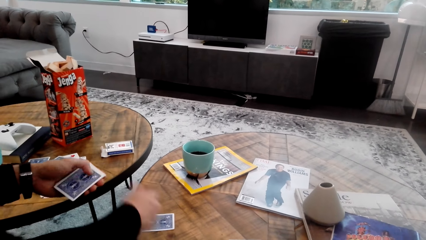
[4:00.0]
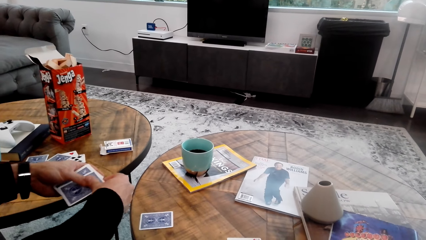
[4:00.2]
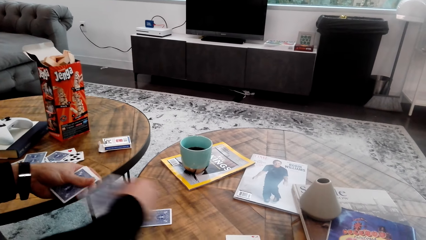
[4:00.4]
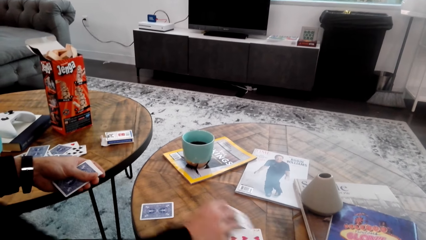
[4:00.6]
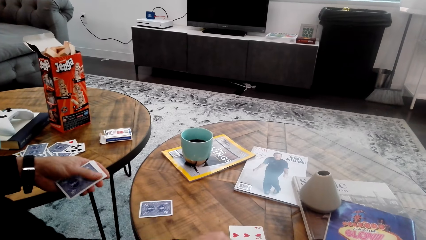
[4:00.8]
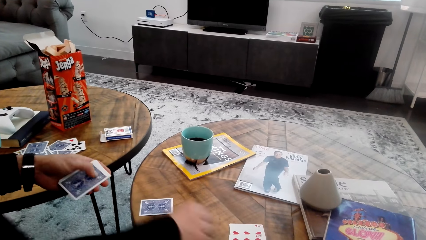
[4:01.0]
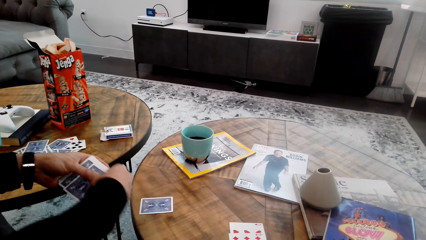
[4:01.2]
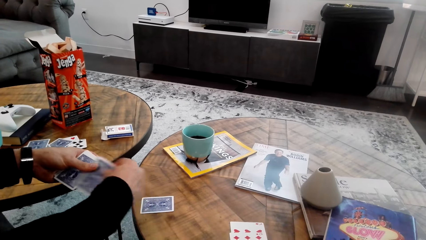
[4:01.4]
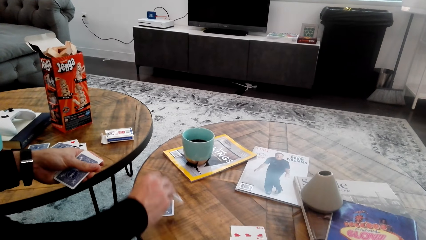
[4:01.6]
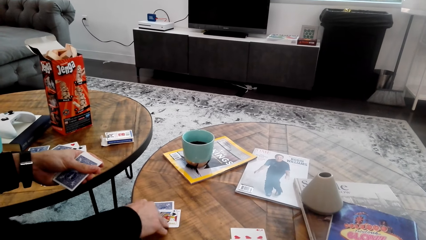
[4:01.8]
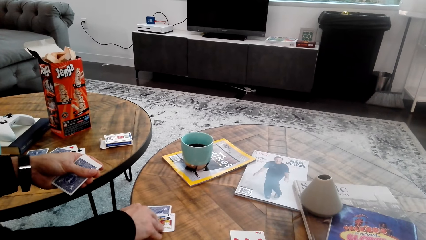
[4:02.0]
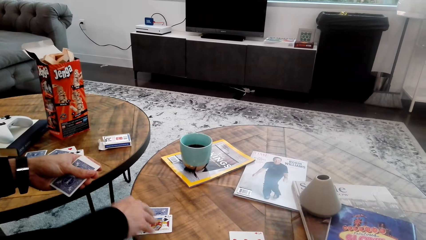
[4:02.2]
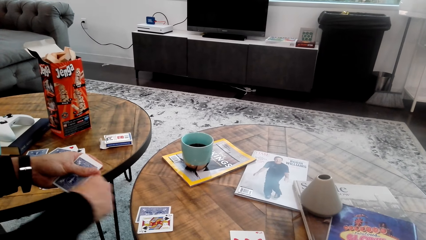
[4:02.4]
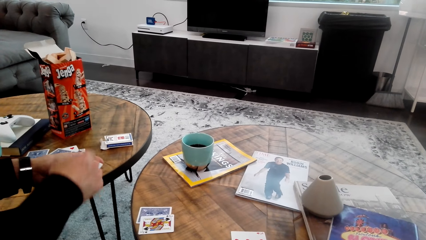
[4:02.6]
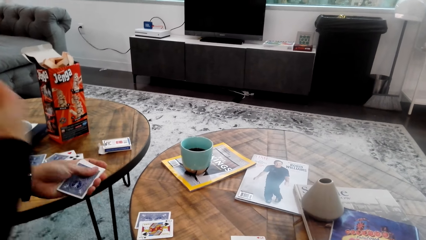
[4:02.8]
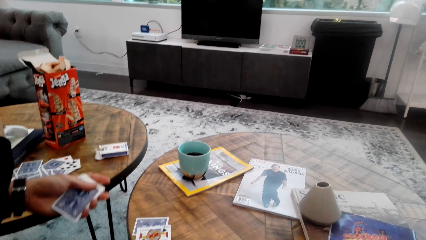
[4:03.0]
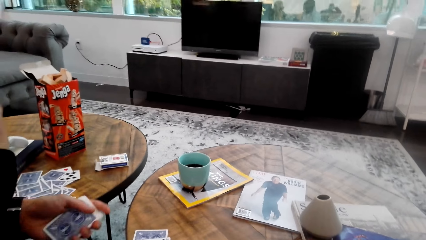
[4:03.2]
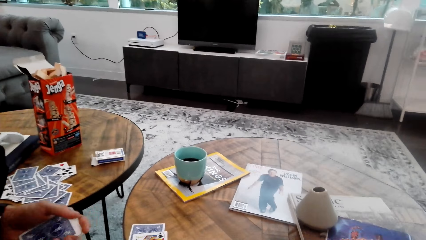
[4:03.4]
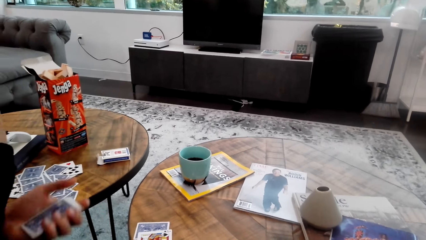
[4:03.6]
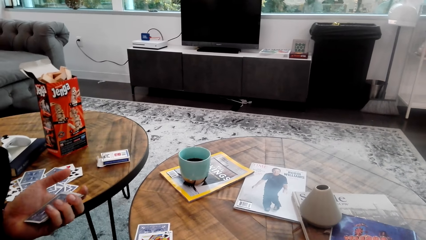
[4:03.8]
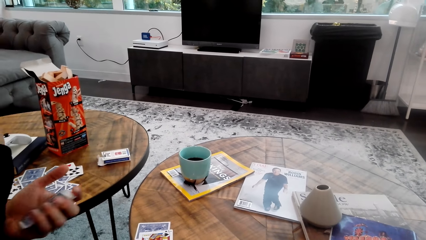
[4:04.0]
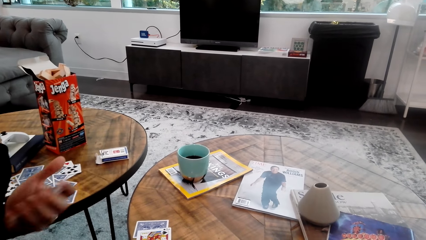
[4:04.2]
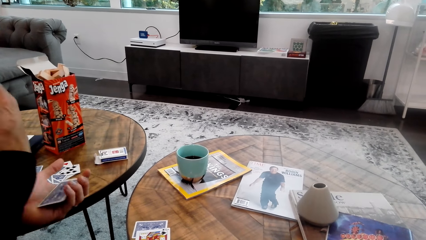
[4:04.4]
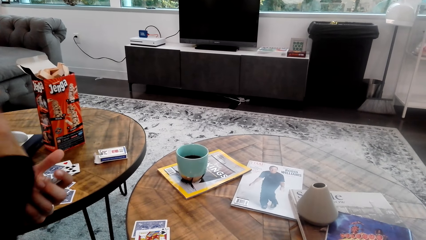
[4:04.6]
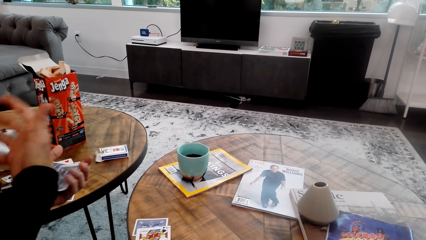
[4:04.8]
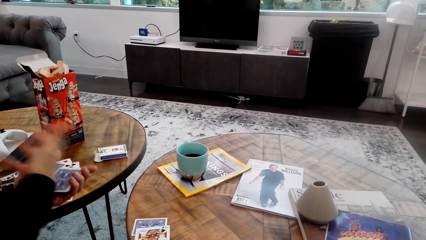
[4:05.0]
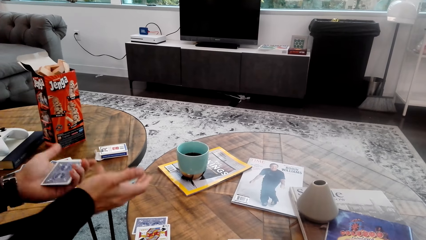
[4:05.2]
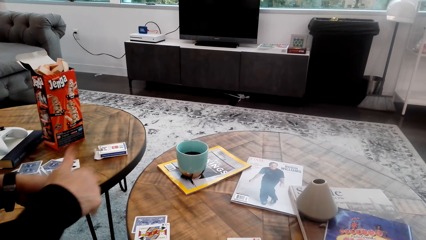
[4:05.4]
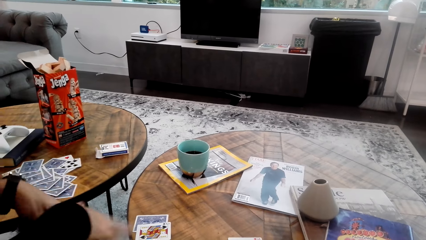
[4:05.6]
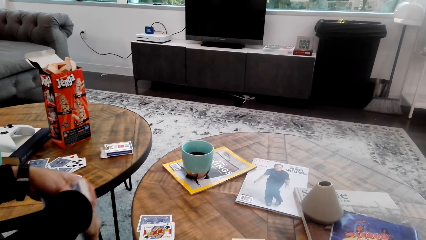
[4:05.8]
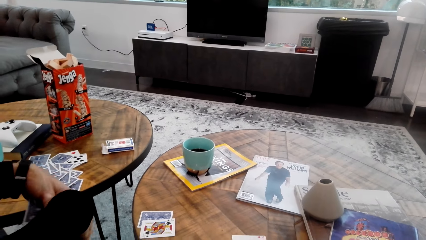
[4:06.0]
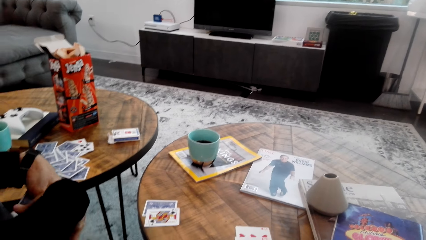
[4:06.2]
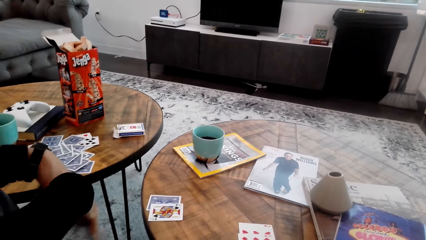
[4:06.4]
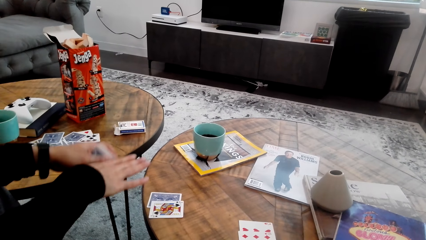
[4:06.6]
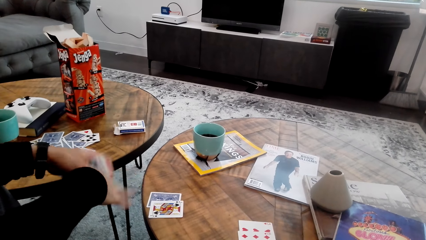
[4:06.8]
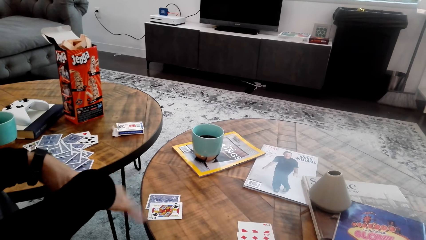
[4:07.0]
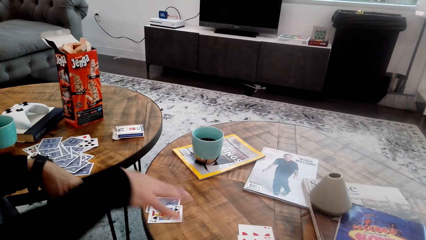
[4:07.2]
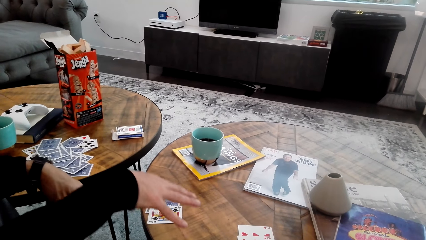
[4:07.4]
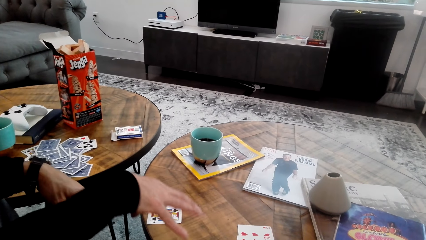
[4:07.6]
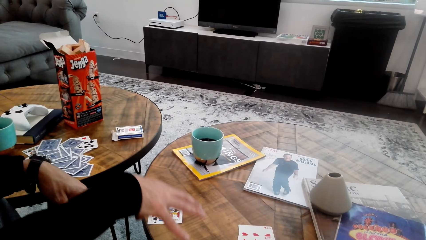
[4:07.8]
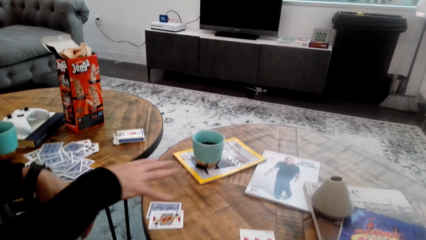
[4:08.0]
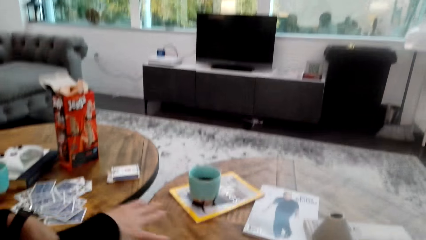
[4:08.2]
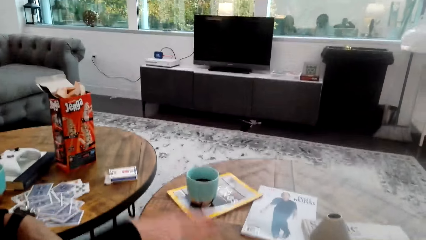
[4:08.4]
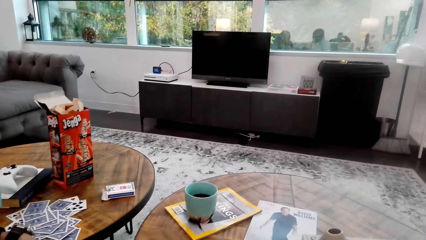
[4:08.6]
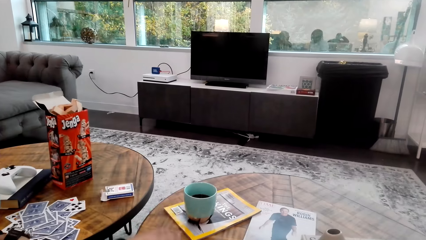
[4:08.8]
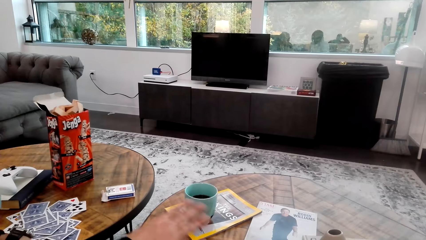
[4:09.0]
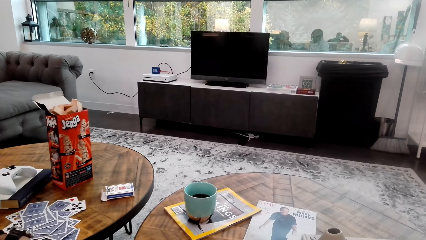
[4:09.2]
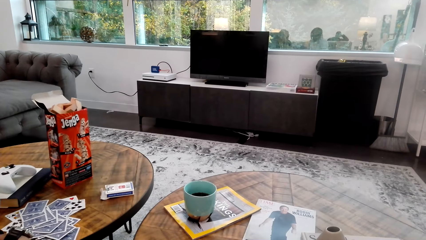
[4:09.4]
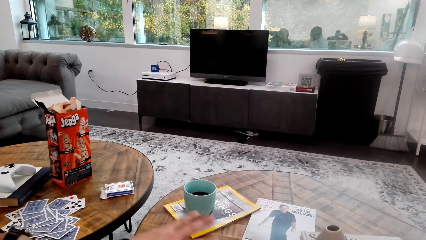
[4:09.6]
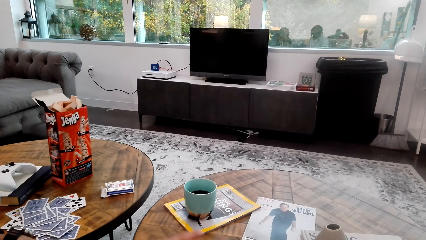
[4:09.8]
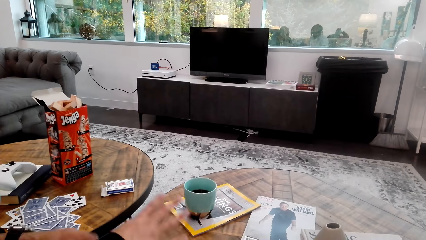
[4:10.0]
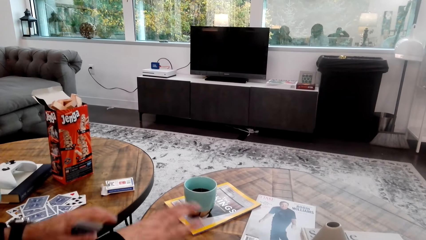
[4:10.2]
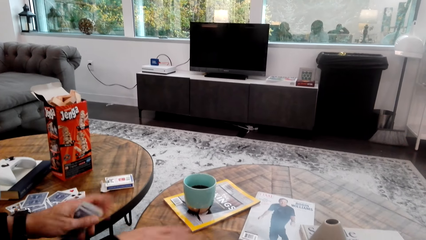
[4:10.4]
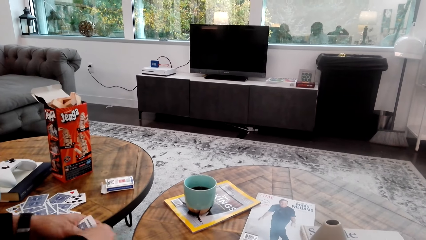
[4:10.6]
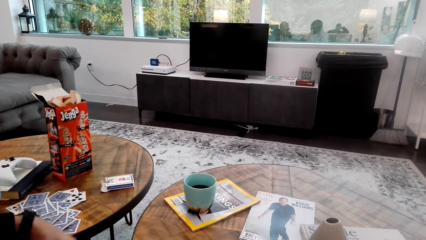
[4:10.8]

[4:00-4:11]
The camera wearer talks with the man. The man gestures out.

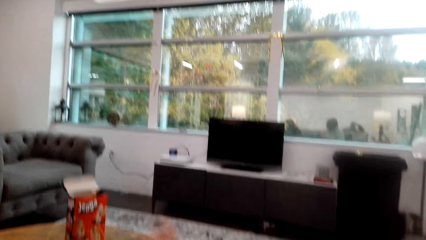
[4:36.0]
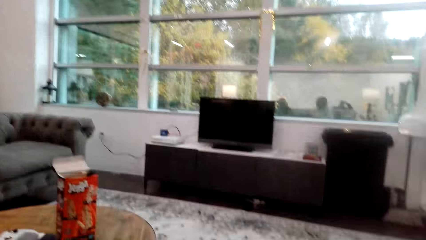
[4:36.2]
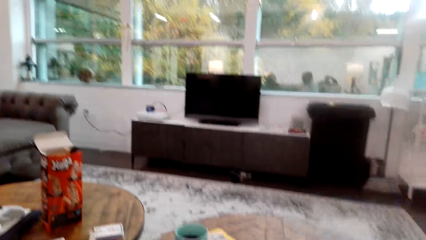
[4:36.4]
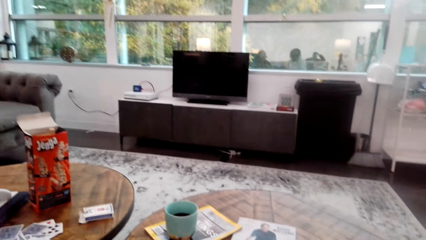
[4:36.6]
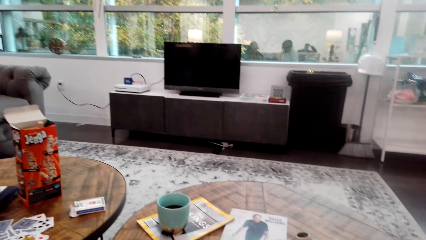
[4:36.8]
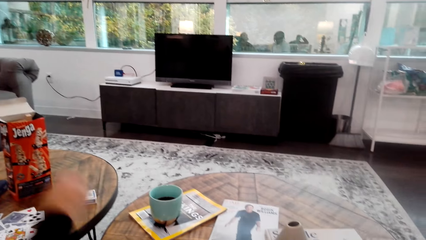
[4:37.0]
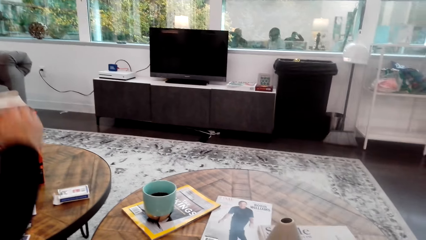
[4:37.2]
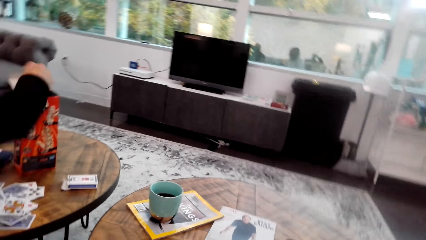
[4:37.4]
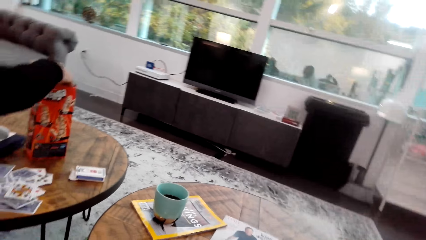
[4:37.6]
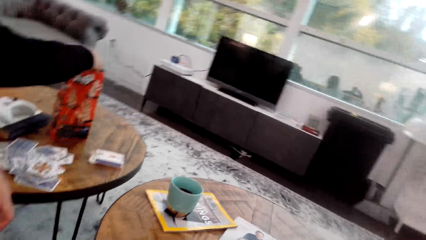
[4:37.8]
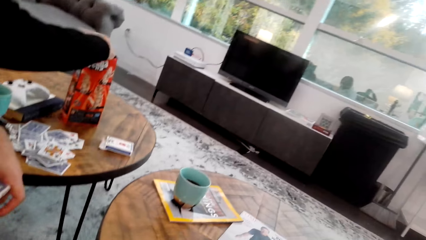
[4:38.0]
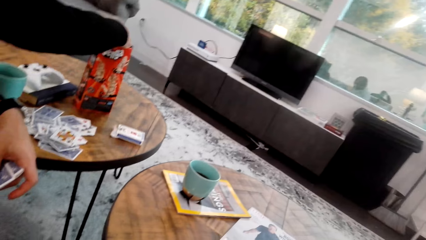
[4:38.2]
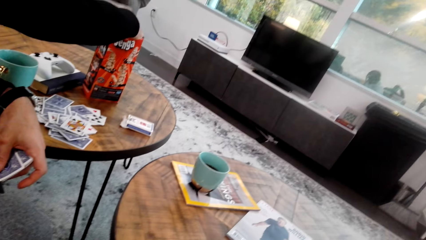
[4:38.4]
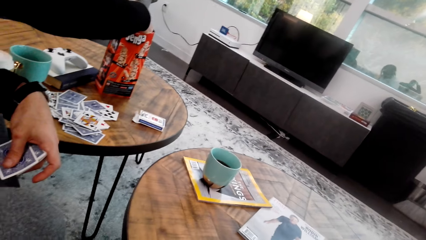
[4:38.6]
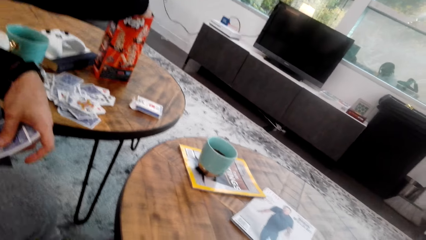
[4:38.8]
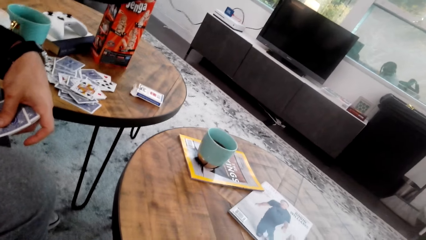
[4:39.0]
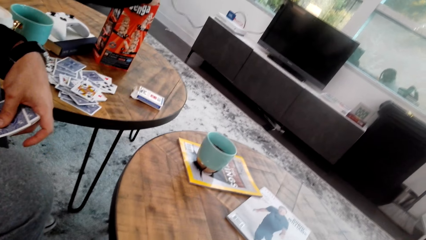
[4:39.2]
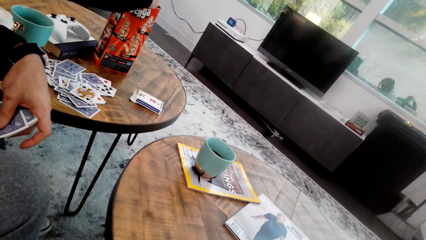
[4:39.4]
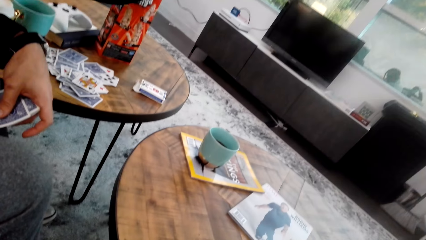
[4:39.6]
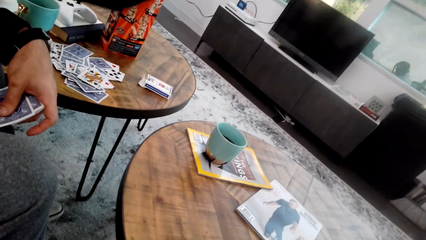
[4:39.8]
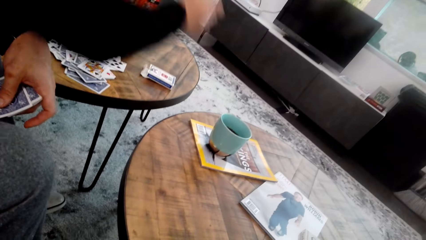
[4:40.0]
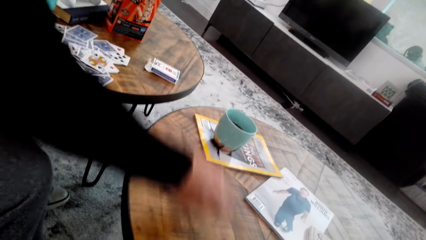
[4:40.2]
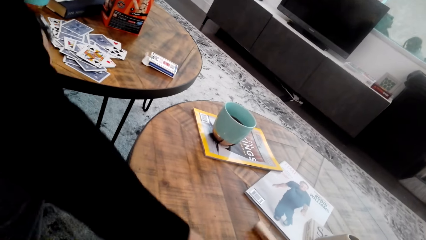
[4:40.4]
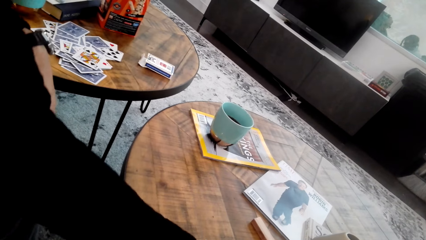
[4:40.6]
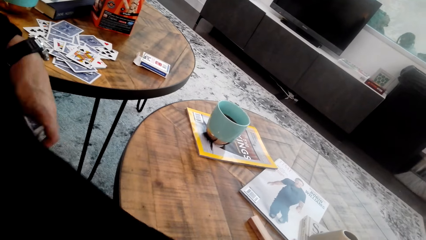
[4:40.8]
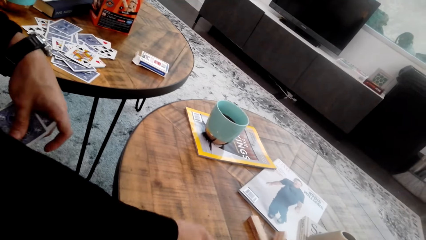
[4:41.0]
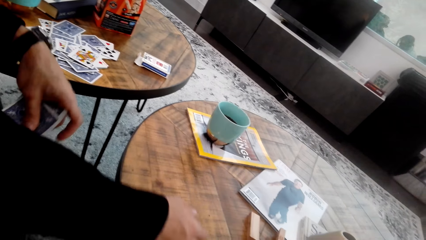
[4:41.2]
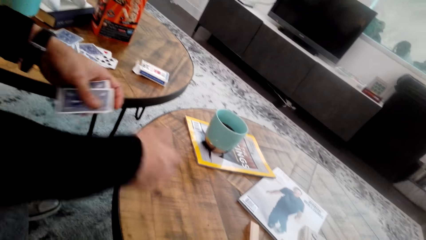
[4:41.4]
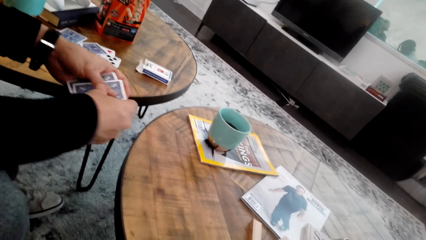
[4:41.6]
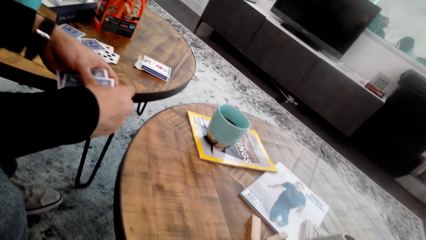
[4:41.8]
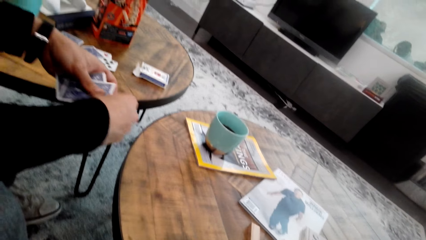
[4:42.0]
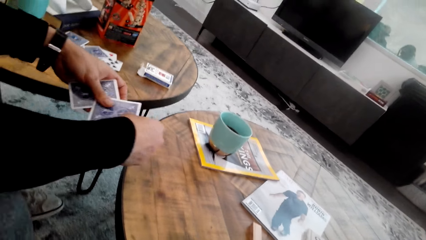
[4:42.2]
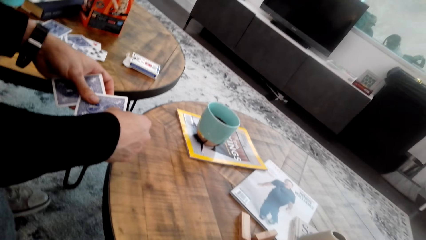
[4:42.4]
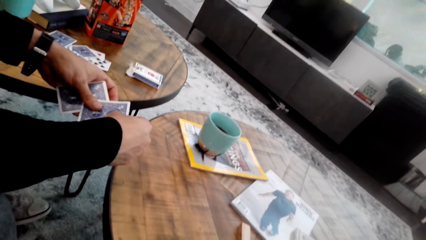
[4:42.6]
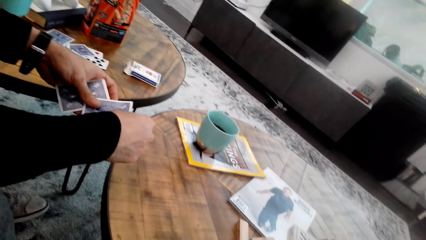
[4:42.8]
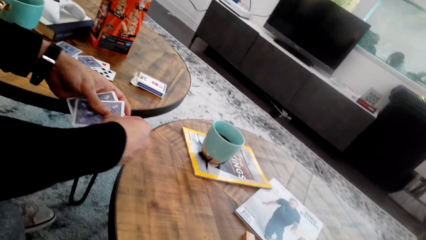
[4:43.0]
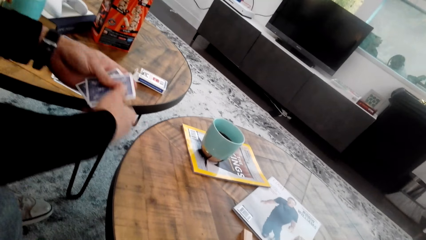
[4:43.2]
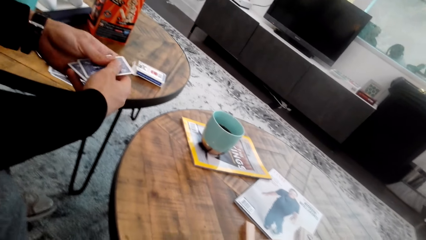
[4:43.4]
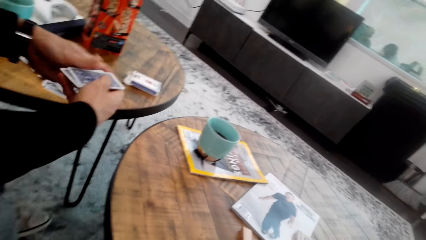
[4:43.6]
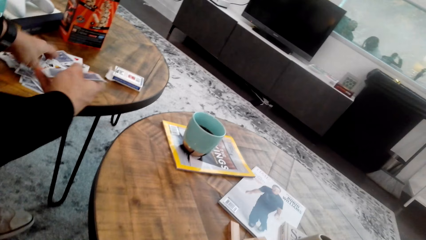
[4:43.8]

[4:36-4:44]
A man places the jenga blocks or bricks on the table. The man takes more bricks. The man puts the bricks on the table. The man holds cards.
